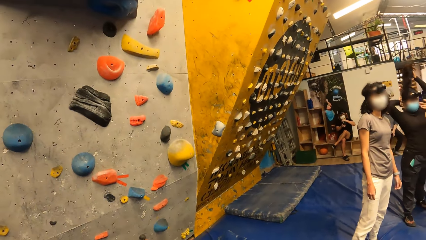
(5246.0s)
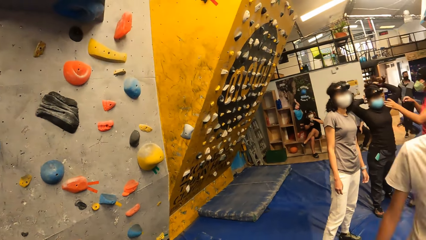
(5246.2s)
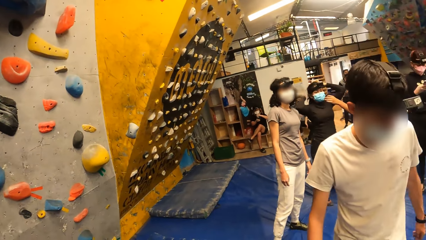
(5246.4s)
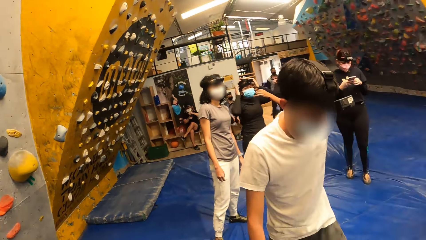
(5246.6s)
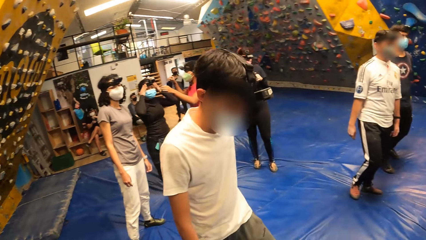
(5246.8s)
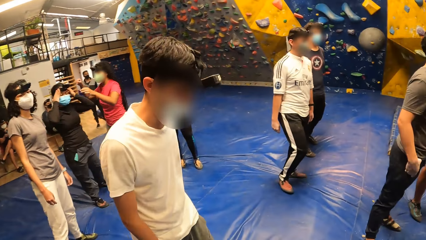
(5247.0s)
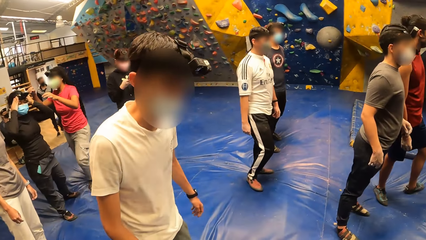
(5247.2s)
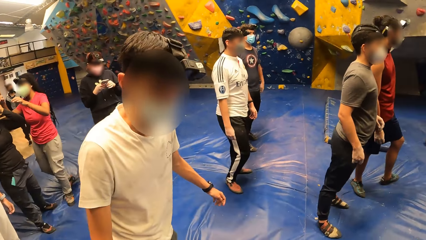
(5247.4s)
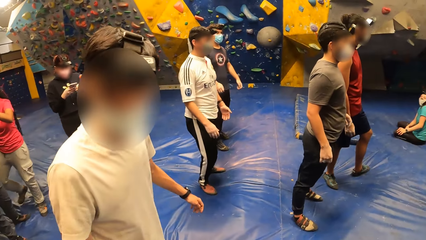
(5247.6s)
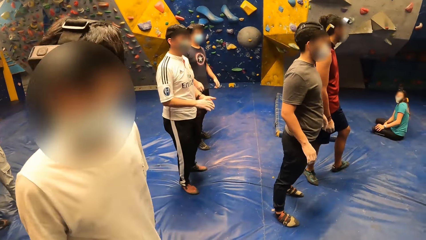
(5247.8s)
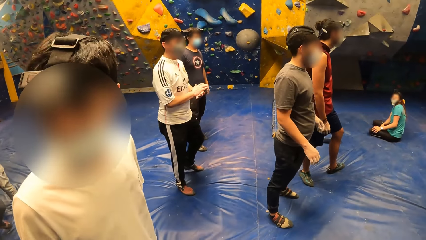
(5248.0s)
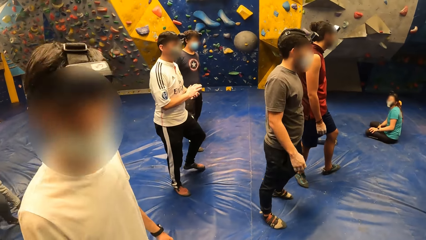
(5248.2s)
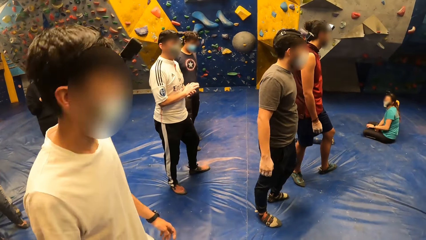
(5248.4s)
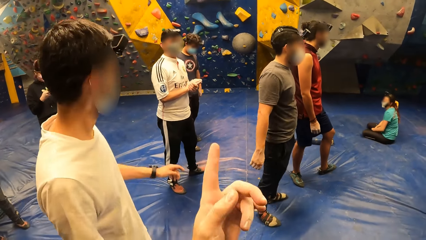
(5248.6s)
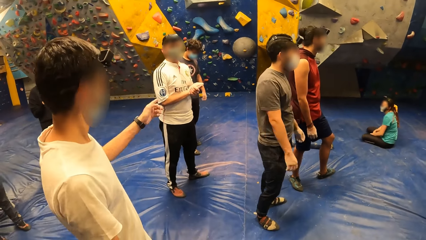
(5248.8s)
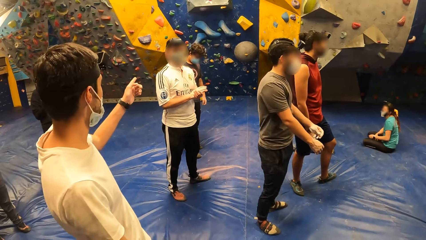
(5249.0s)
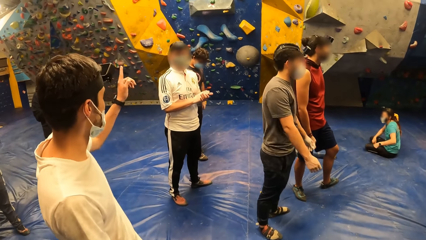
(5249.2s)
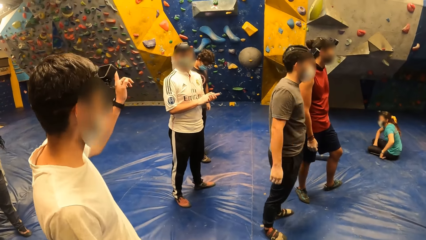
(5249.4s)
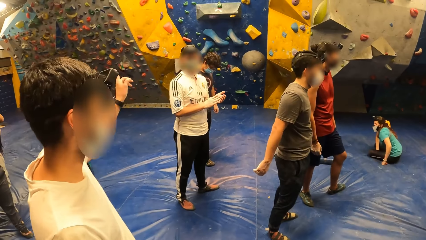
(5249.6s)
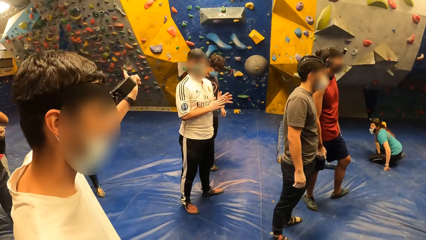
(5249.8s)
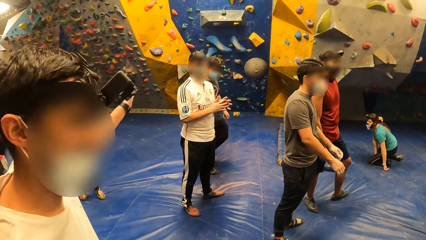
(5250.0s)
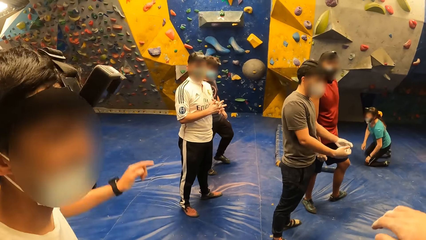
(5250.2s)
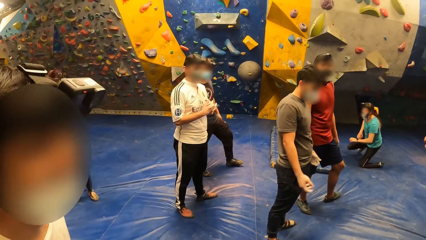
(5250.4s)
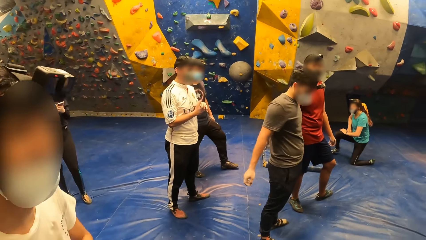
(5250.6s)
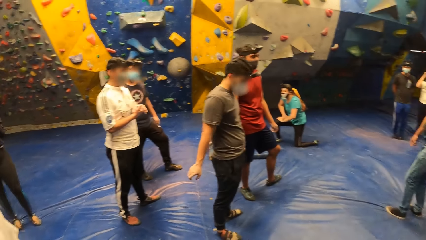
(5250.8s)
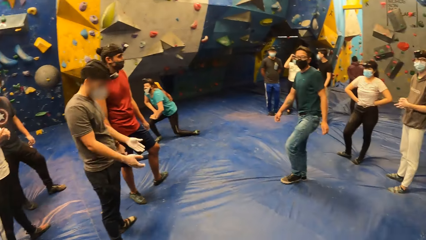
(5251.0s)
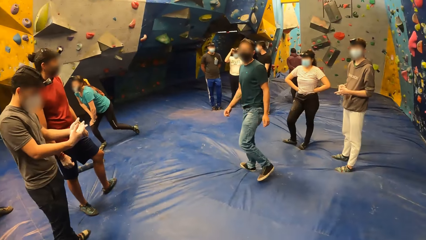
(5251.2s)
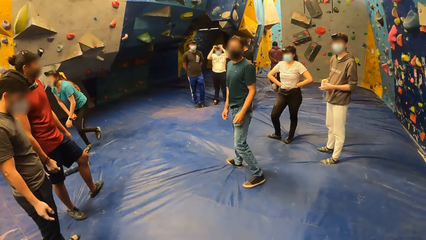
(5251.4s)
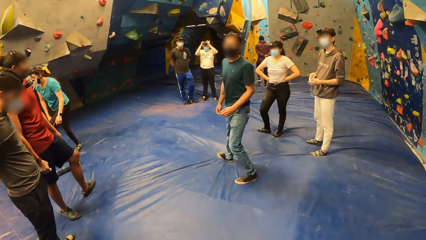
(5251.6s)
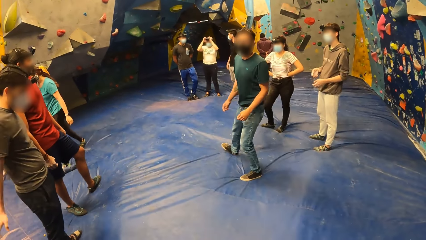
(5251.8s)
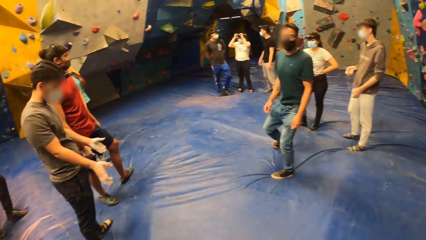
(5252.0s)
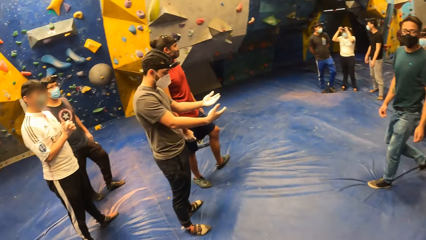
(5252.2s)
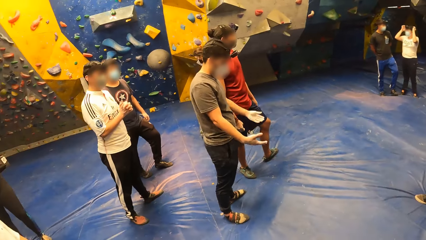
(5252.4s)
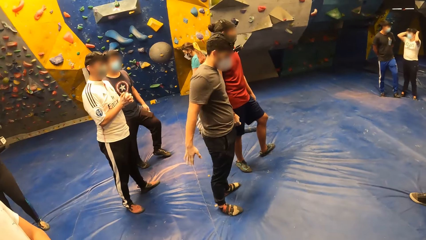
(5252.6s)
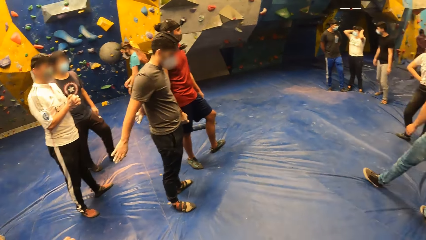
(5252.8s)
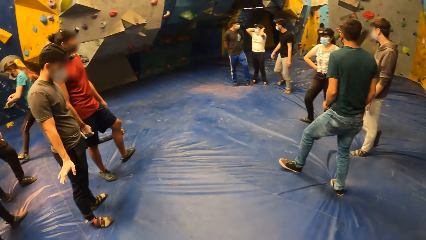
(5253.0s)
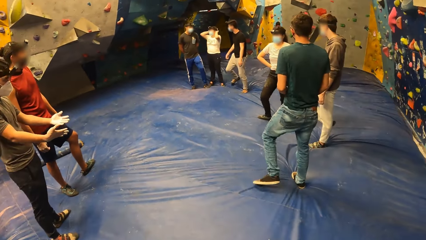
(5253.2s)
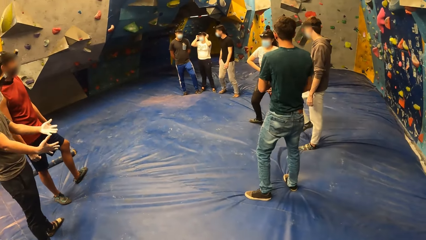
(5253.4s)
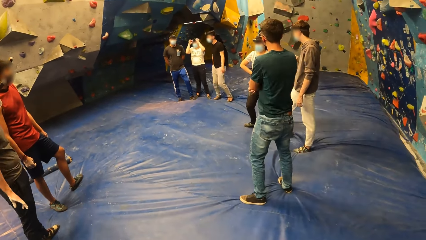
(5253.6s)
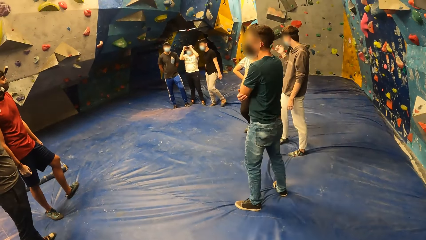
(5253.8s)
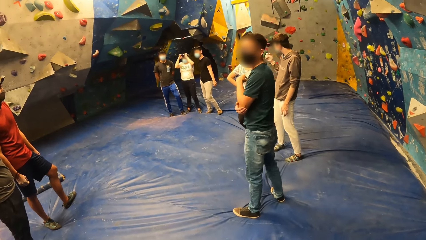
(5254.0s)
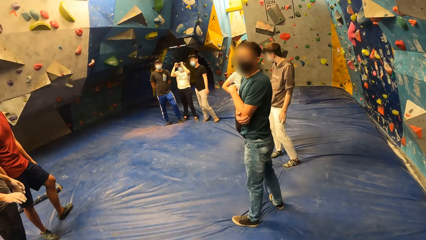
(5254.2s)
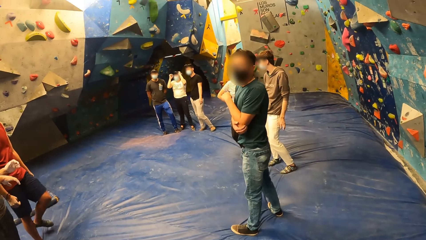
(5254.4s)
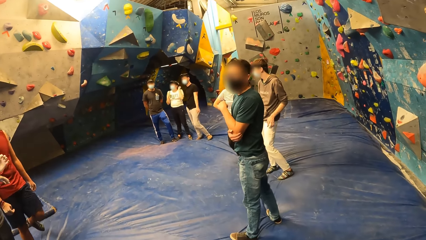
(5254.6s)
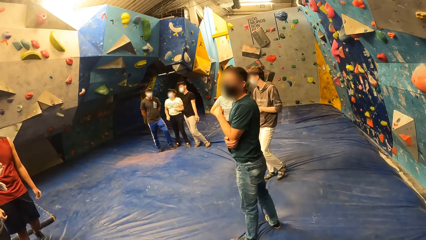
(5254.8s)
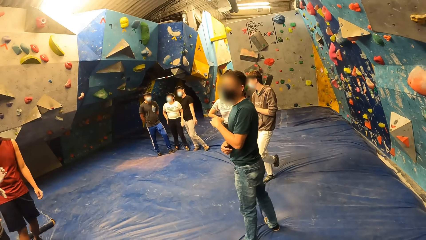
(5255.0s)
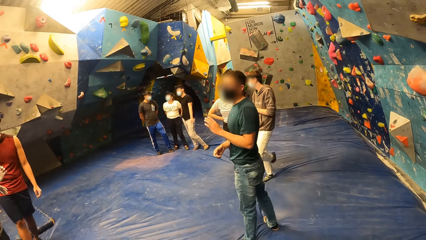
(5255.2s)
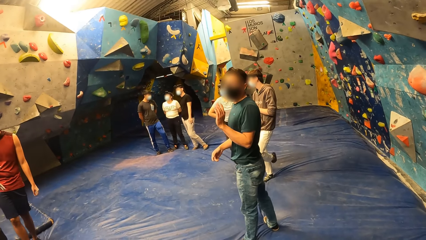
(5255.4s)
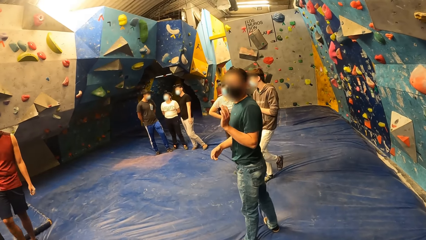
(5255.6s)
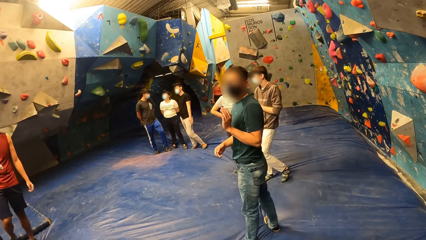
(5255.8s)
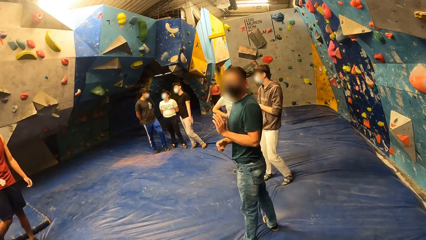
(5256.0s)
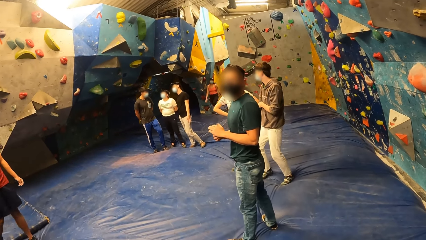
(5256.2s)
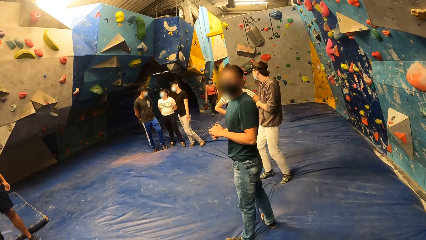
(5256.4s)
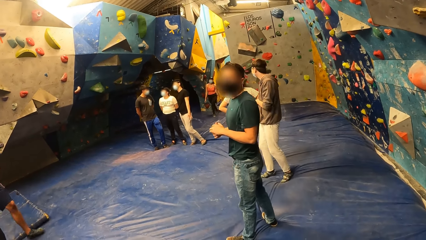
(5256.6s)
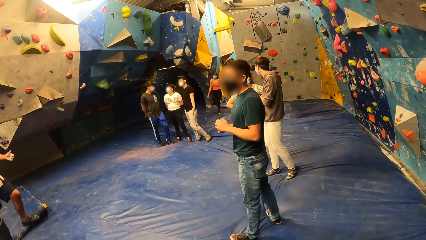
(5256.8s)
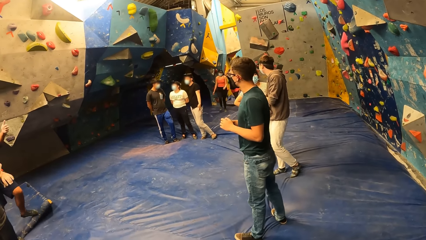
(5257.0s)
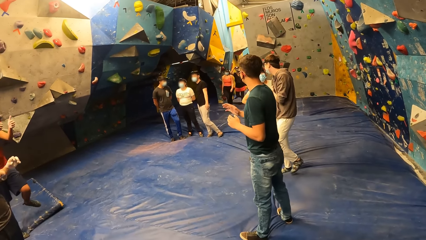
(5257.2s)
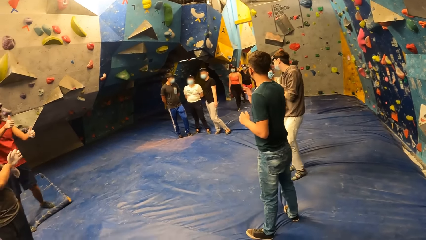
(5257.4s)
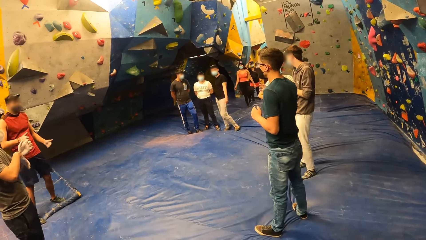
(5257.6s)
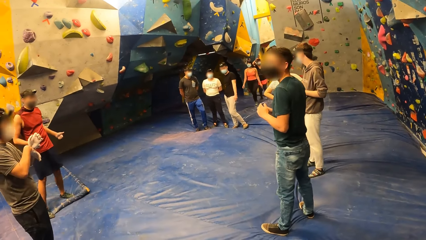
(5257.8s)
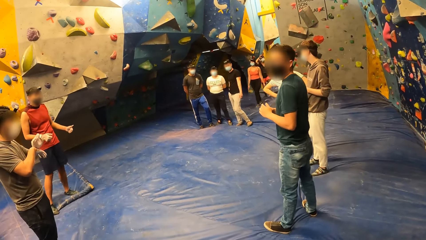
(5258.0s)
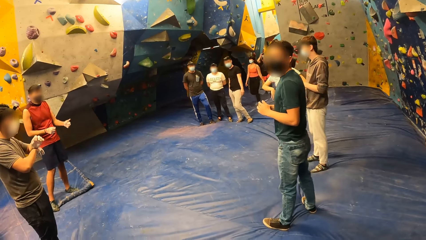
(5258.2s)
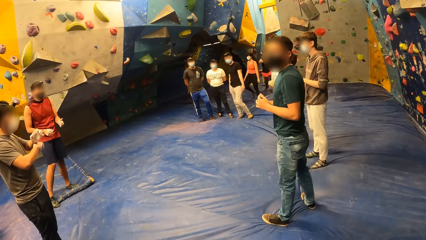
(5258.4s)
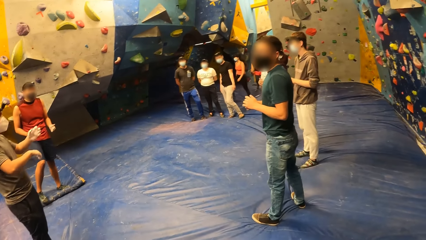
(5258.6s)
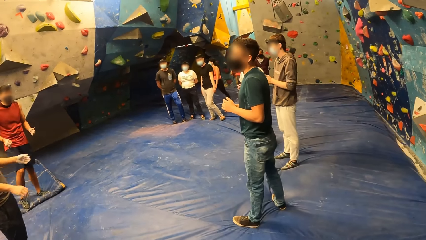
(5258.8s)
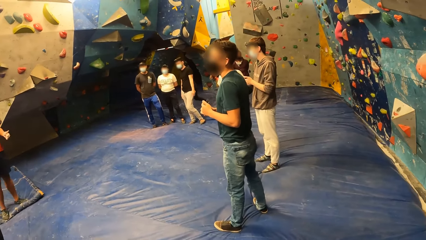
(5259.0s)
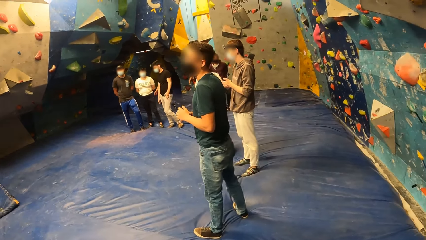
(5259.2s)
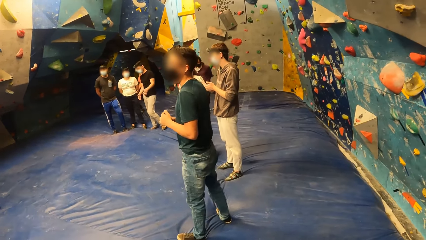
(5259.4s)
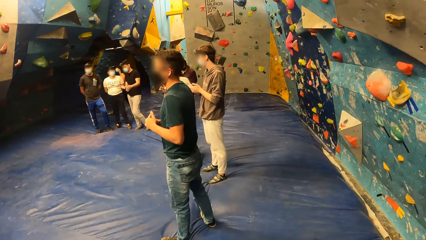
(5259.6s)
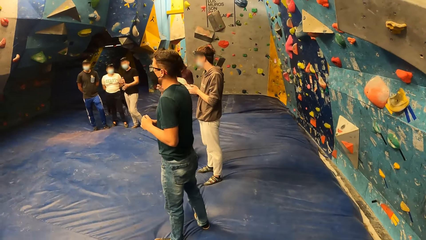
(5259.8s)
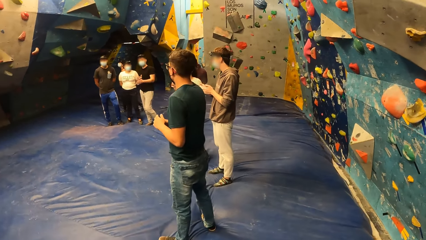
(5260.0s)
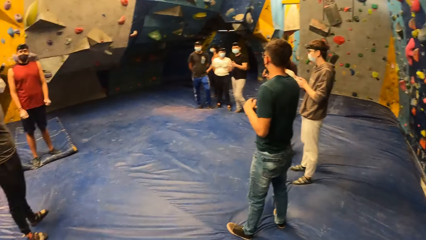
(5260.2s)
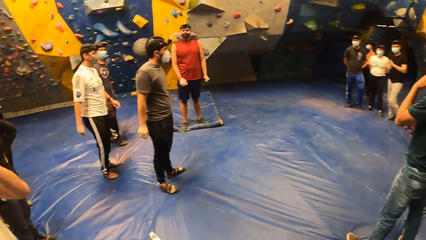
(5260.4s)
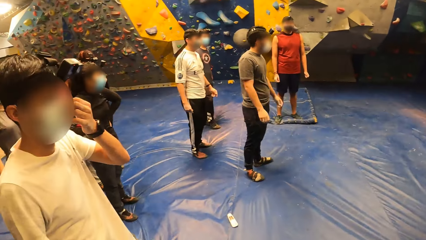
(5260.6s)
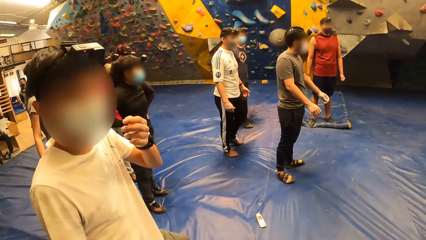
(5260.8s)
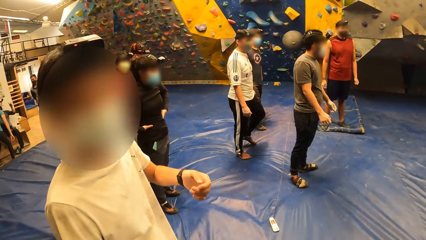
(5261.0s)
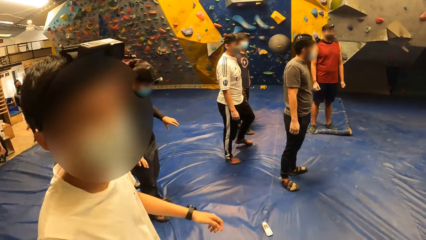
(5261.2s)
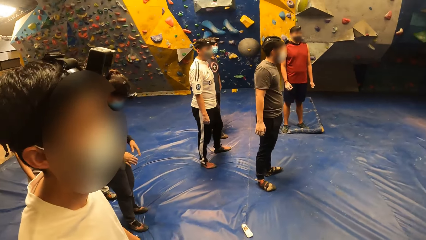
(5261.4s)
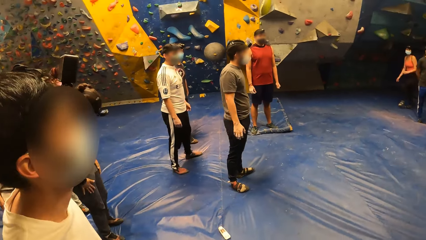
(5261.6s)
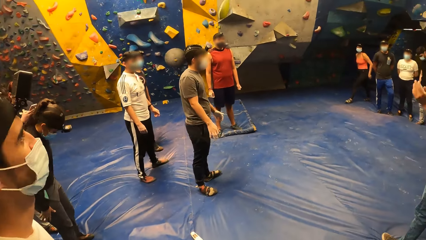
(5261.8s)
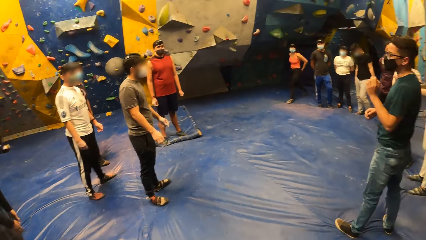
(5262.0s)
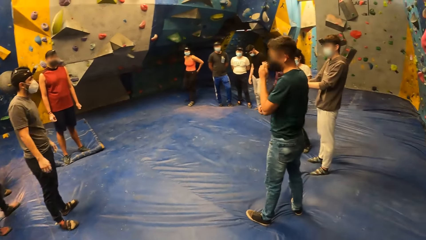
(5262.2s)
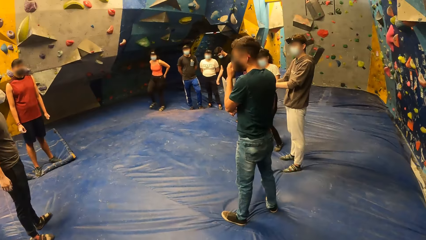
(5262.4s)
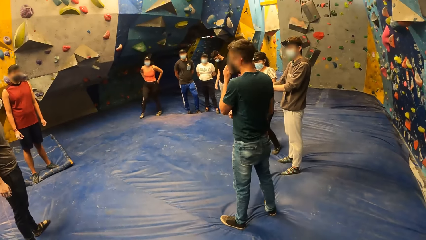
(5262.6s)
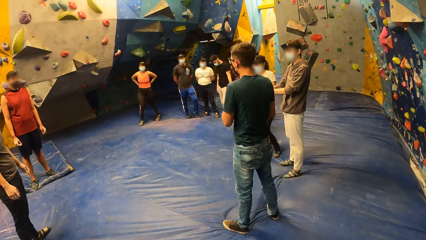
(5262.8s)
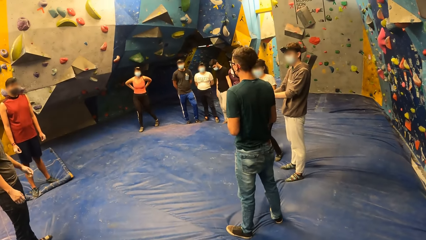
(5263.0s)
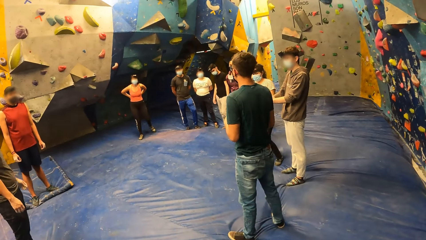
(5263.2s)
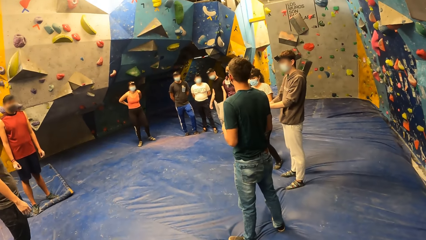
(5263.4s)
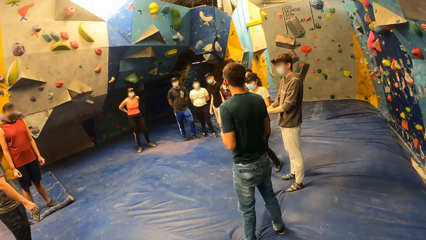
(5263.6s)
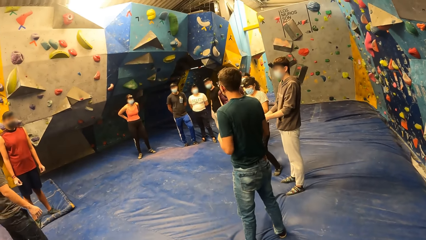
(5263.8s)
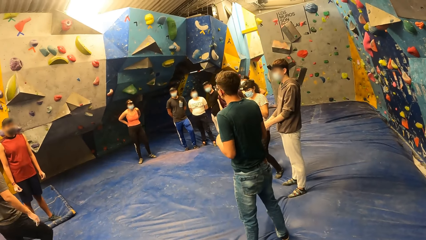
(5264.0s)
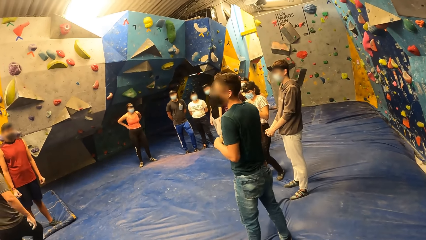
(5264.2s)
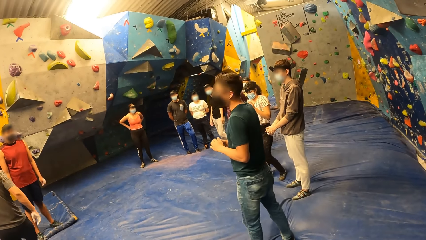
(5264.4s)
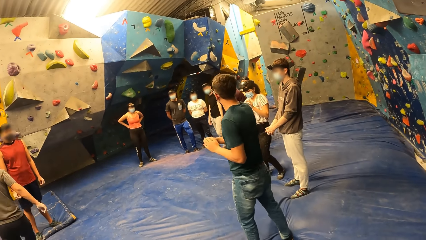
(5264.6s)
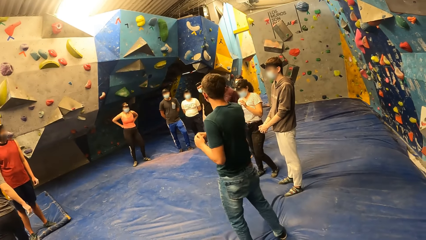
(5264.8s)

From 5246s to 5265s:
The camera wearer interacts with the boy. A man points at the climbing wall with his left hand. The camera wearer interacts with a group of people. Another man walks on the floor. The camera wearer stands on the floor. The first man stands on the floor. The camera wearer stands on the floor.
